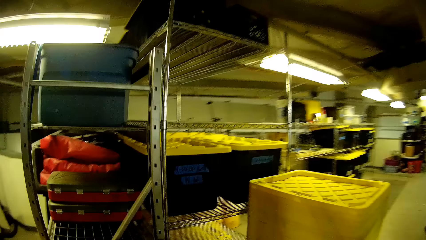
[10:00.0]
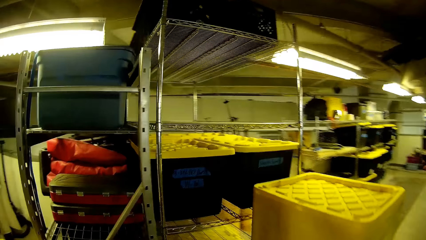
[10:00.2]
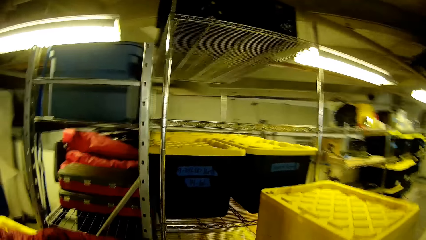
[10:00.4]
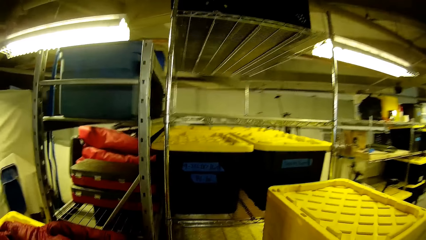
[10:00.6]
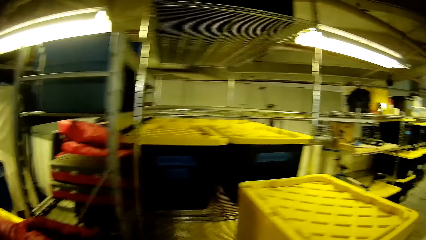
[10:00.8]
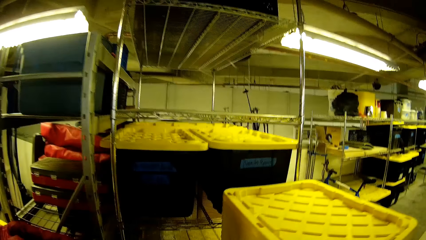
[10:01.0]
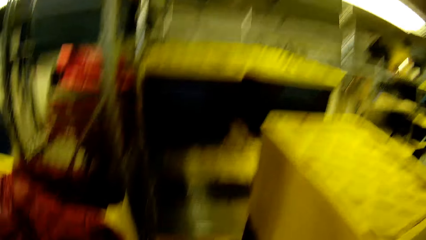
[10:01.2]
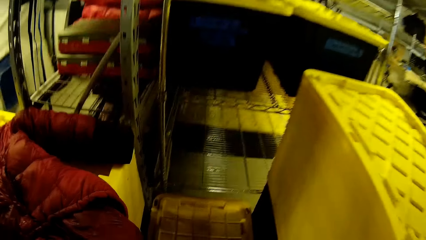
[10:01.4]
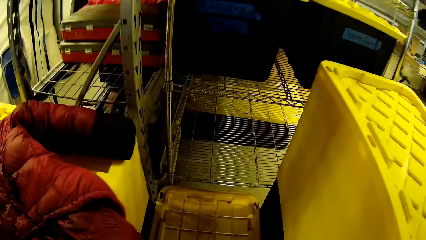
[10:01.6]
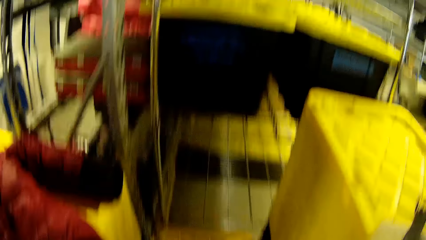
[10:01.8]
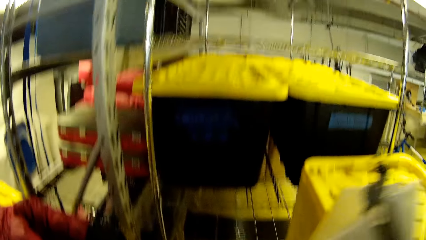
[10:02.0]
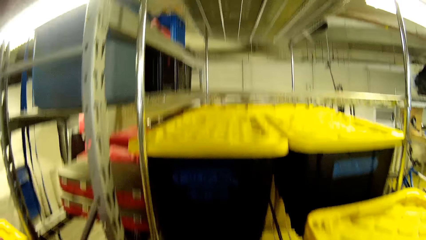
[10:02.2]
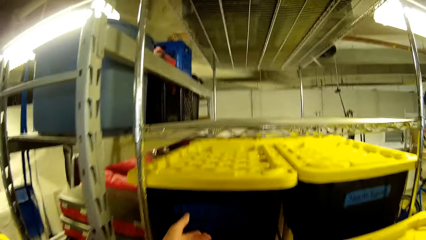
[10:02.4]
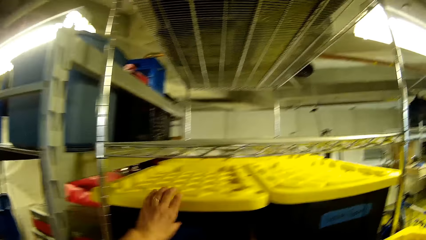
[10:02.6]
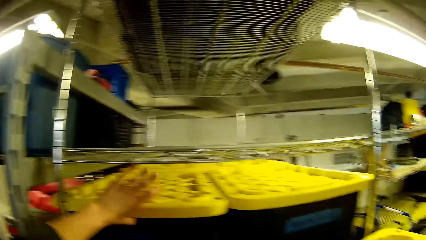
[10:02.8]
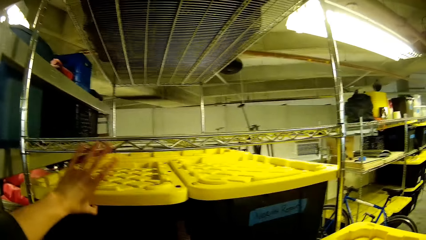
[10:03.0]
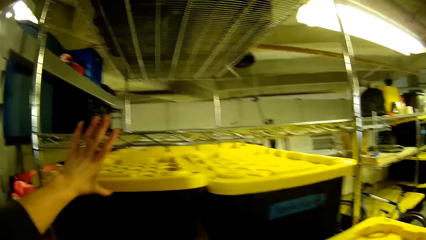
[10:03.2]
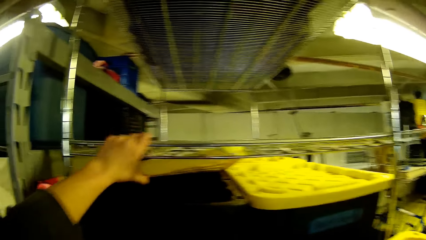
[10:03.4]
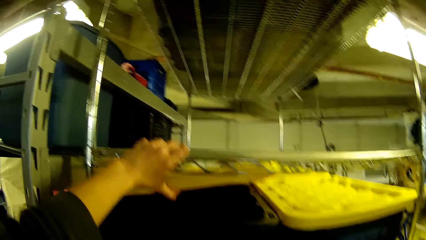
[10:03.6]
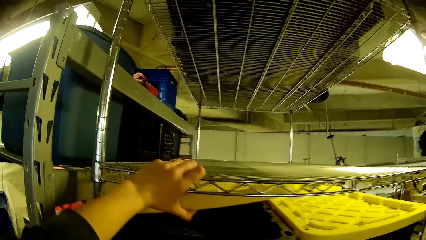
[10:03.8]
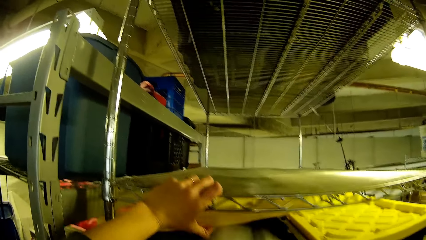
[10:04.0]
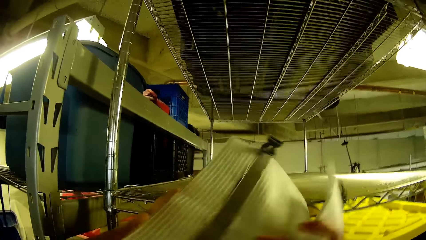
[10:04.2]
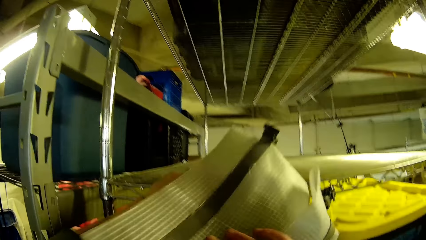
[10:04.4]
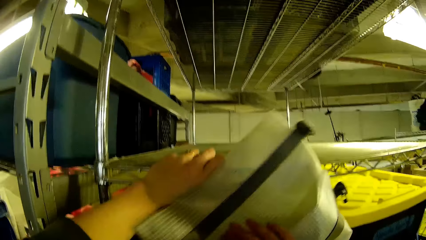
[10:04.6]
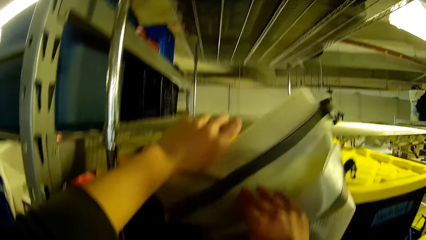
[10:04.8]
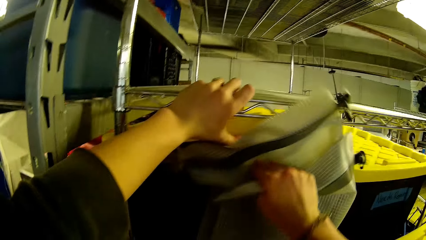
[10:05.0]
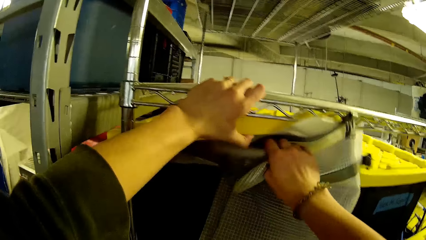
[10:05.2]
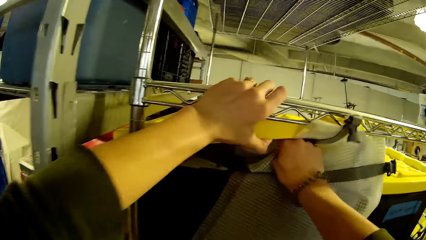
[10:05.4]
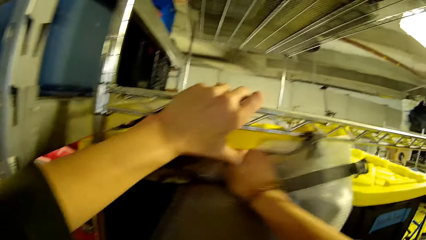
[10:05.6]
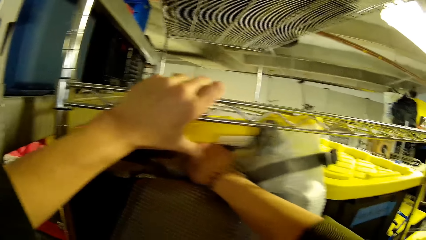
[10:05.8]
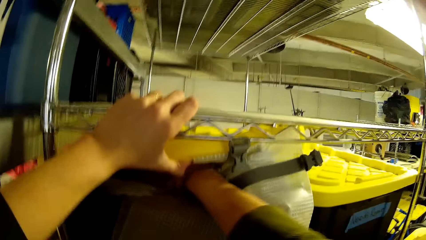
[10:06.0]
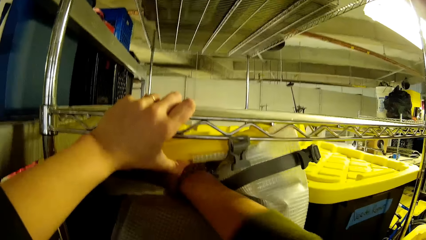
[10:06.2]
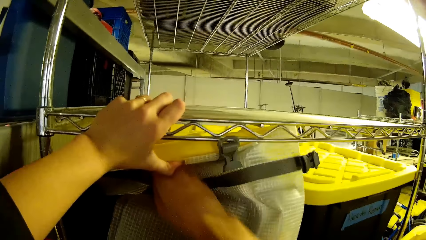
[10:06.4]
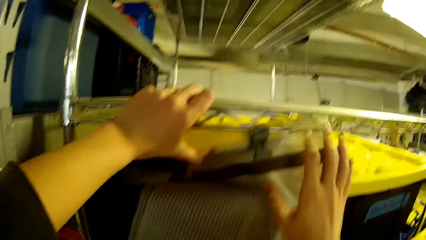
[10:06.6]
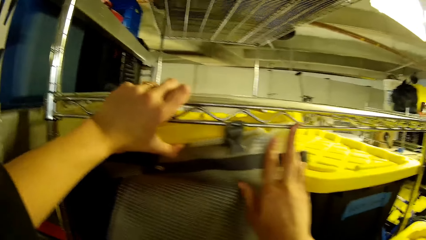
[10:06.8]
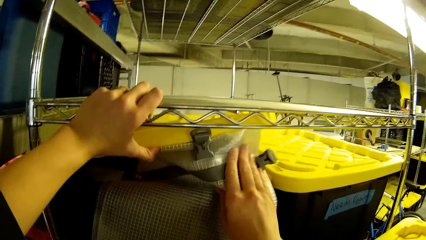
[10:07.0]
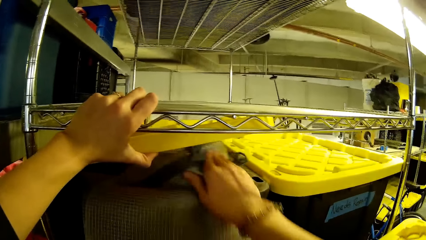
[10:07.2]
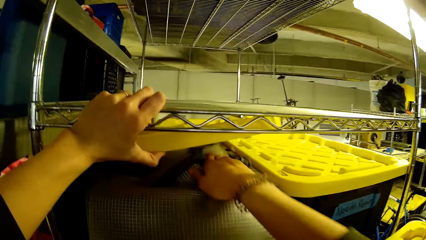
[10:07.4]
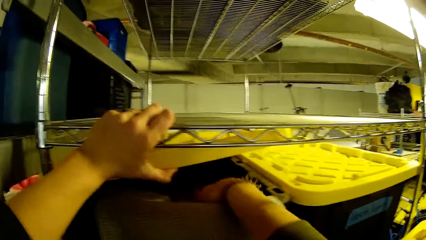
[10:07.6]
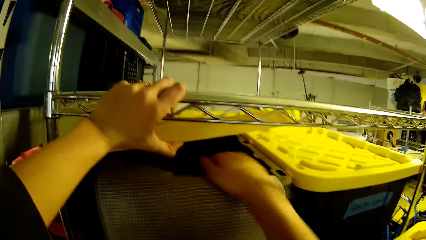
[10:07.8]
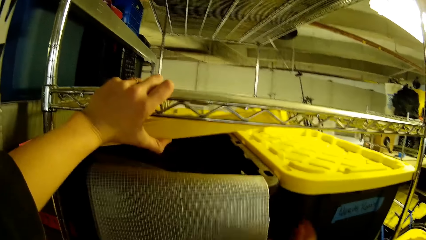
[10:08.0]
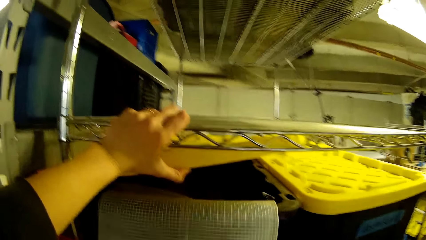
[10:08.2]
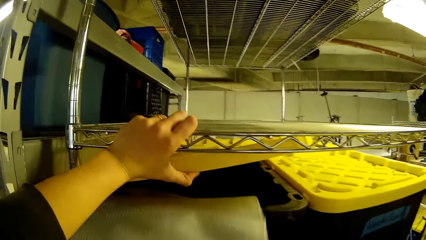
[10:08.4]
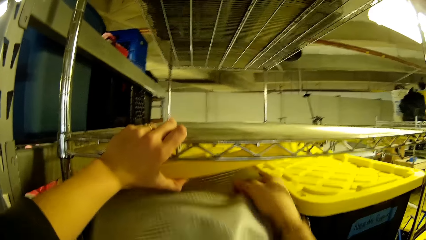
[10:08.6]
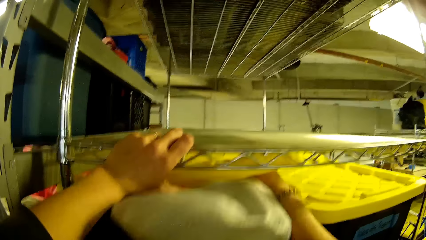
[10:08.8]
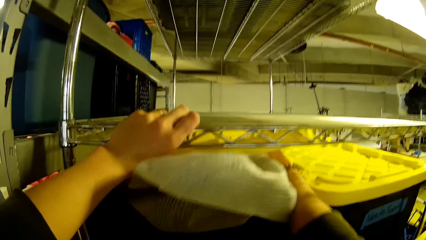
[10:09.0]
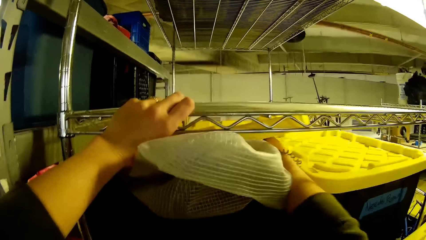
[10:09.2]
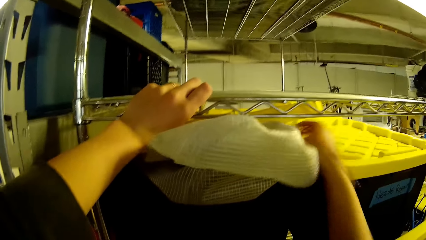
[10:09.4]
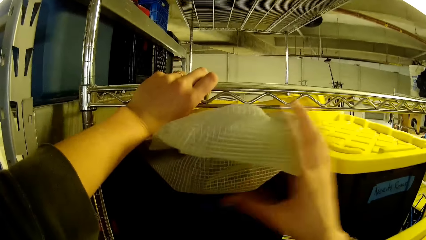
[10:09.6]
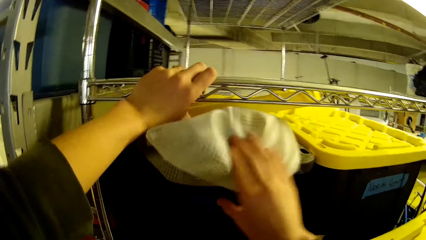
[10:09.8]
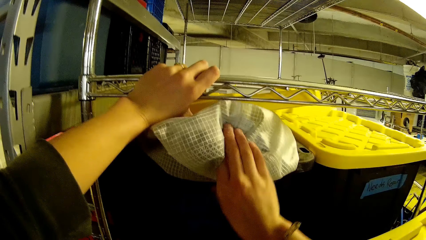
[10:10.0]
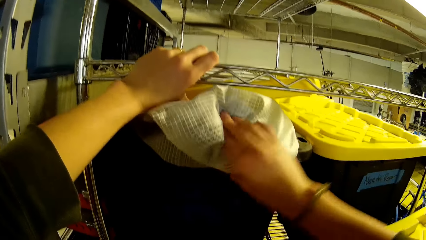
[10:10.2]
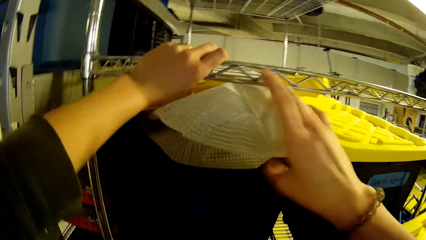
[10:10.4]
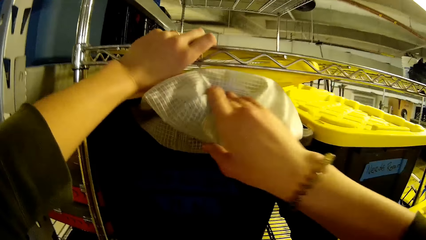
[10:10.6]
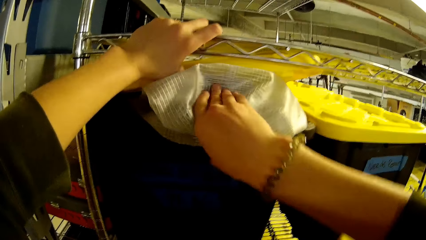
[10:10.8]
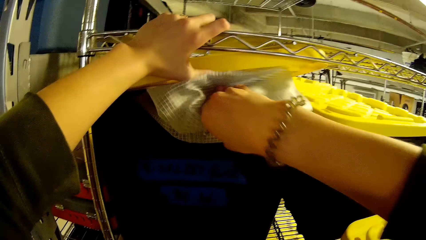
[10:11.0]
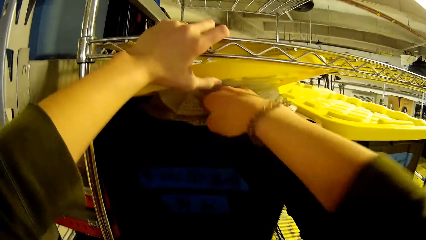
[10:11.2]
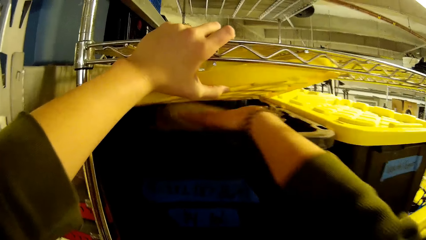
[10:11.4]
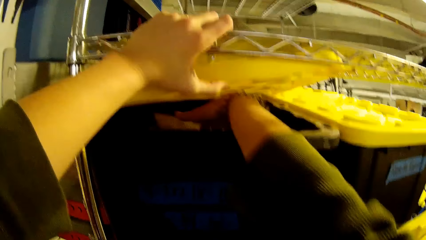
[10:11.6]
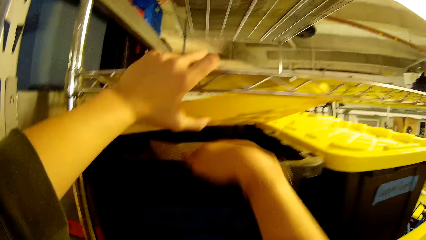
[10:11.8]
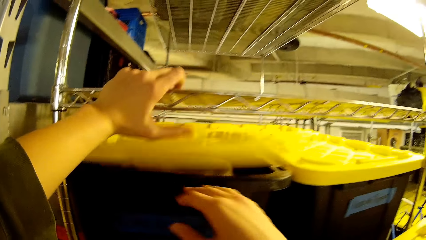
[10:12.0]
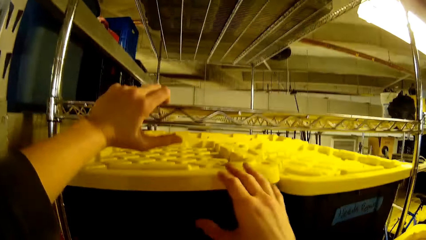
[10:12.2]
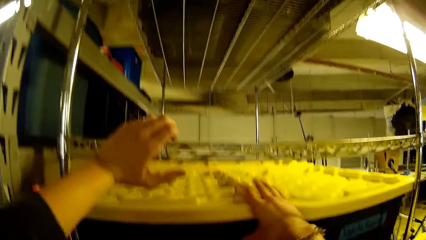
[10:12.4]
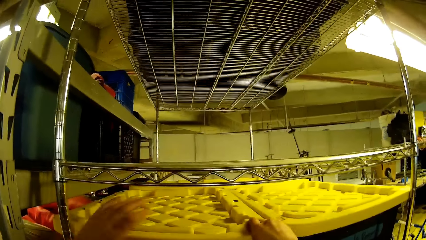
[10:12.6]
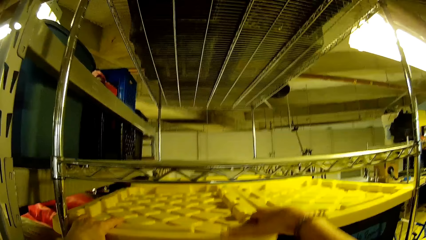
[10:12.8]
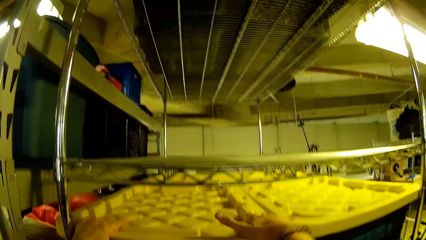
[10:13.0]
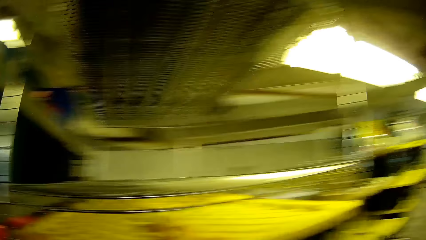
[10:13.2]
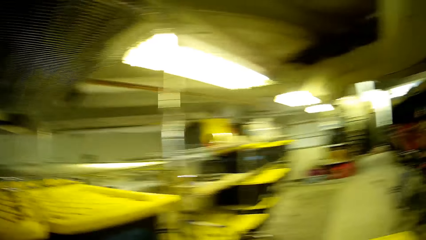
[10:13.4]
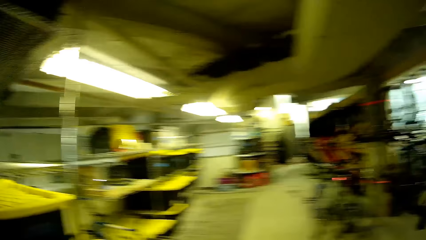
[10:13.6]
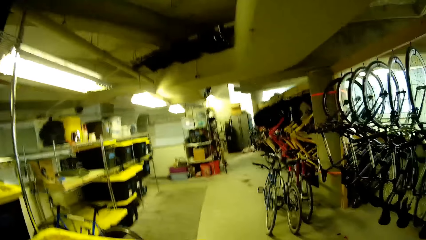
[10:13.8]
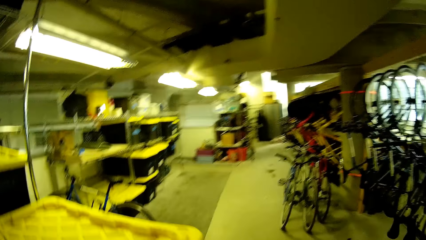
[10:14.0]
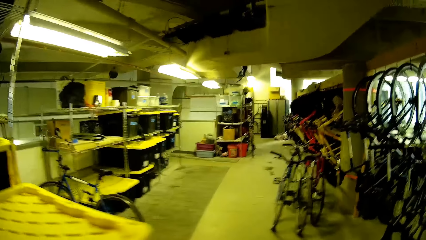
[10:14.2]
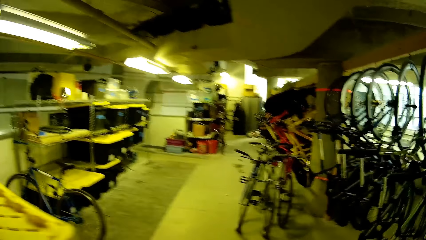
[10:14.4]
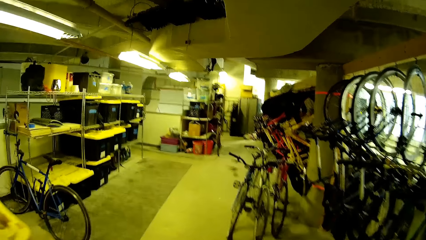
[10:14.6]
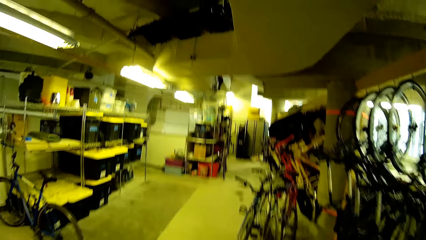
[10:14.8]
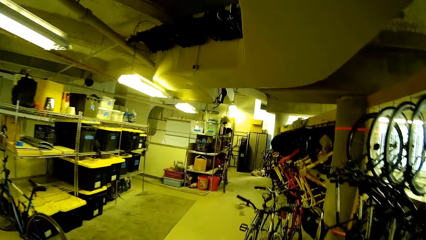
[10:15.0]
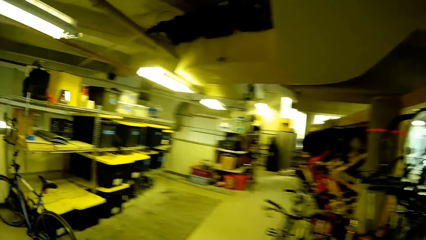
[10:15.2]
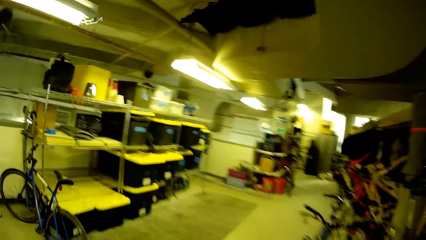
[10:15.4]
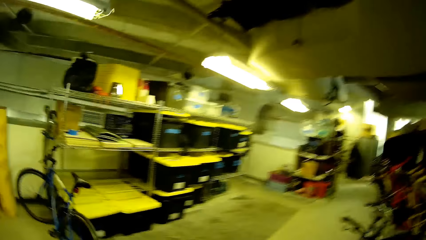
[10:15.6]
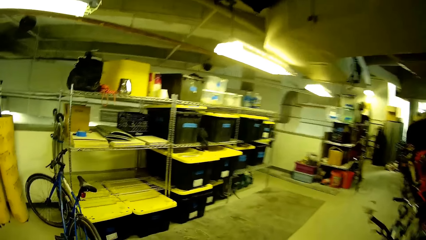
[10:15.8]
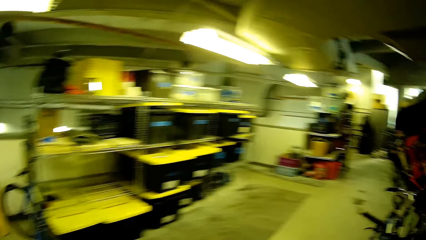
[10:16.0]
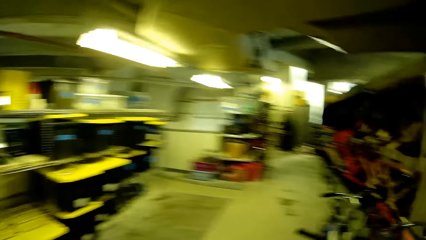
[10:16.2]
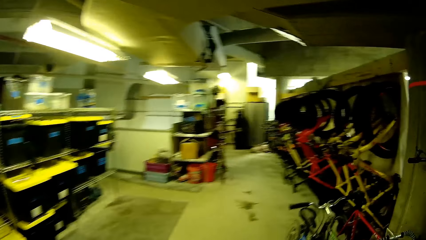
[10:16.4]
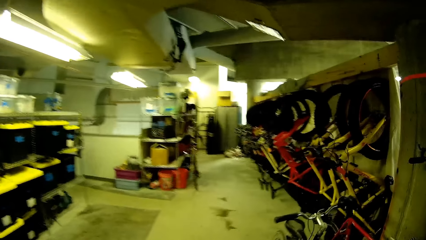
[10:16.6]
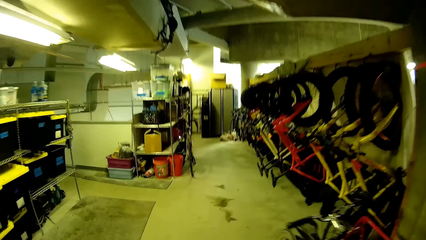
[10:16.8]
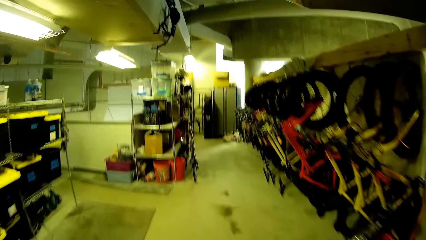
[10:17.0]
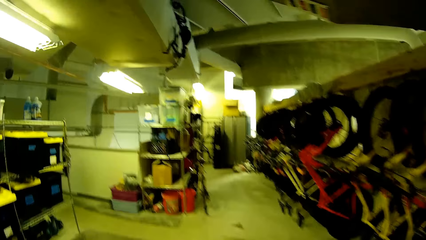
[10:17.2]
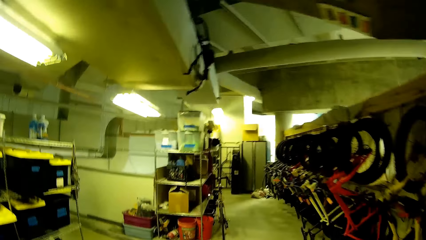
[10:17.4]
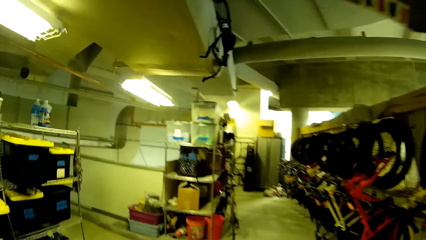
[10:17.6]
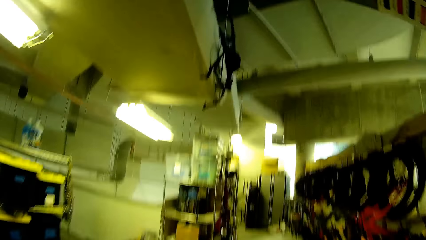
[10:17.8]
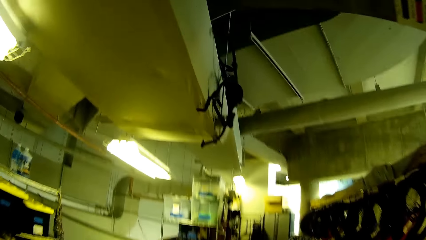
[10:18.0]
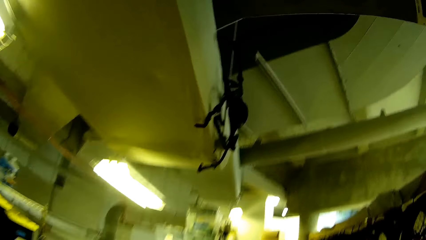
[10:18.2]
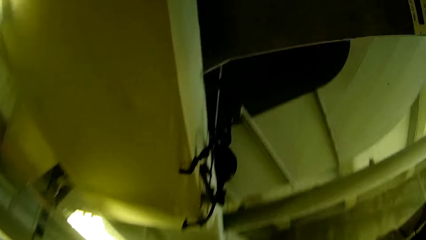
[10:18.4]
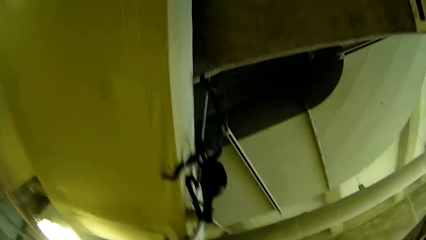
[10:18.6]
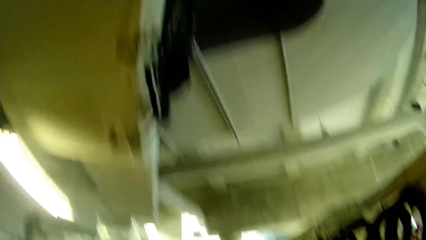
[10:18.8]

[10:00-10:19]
The camera wearer opens the container lid. They put something in the container. They close the container. They press the container lid. They walk in the bike store.
